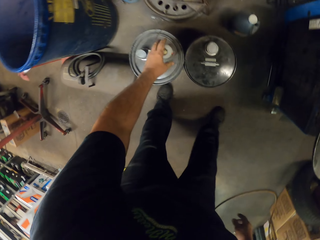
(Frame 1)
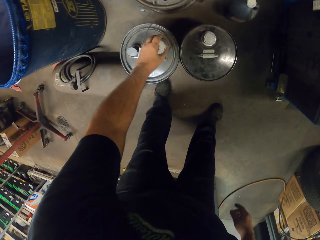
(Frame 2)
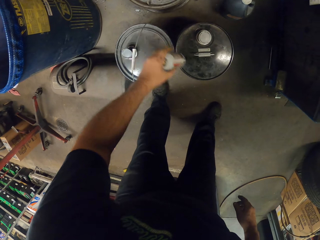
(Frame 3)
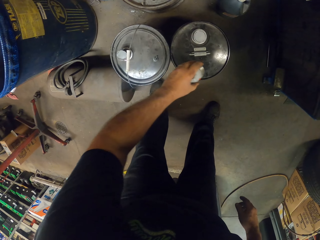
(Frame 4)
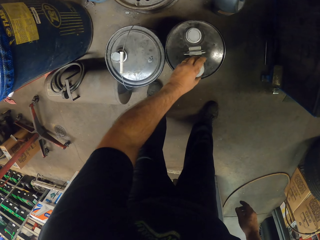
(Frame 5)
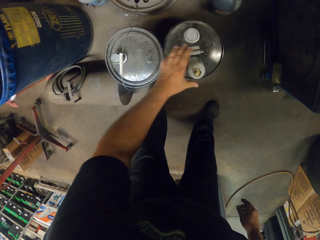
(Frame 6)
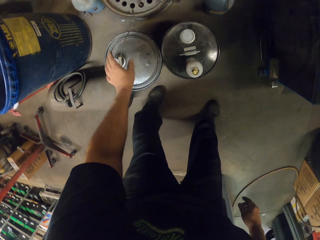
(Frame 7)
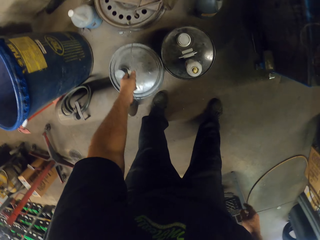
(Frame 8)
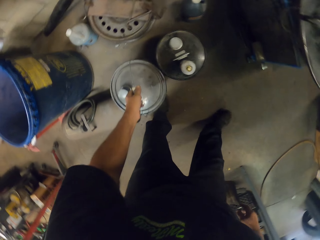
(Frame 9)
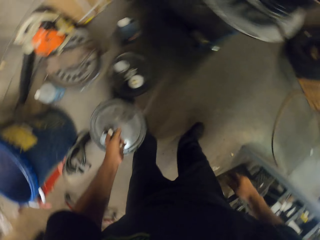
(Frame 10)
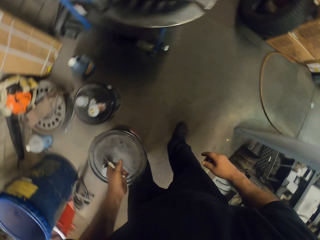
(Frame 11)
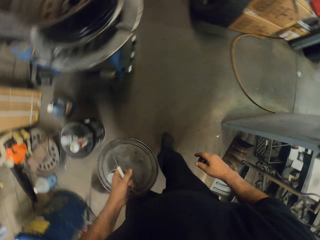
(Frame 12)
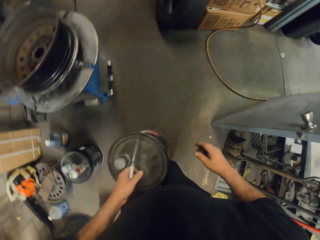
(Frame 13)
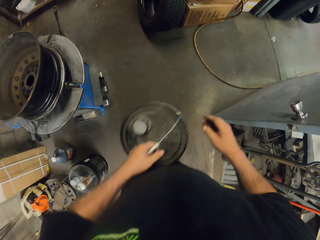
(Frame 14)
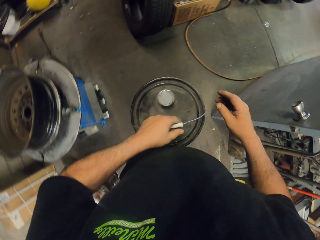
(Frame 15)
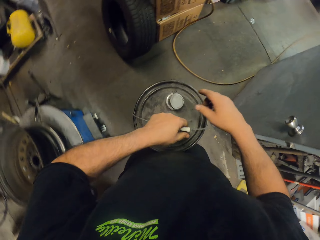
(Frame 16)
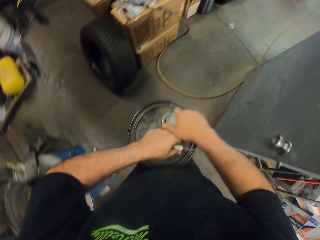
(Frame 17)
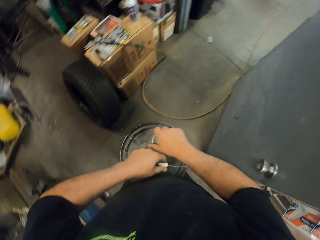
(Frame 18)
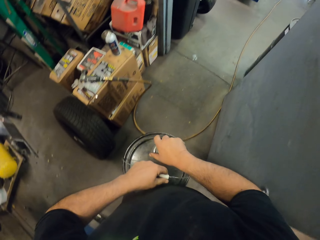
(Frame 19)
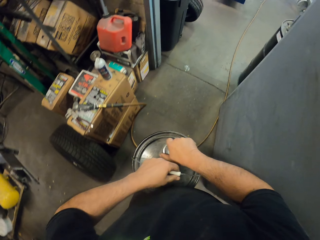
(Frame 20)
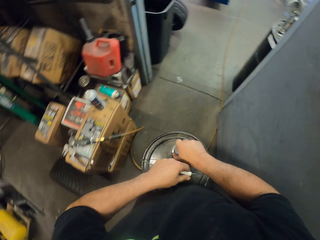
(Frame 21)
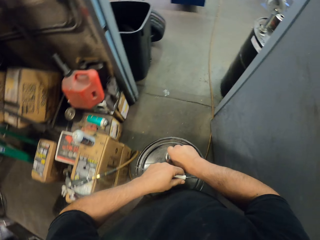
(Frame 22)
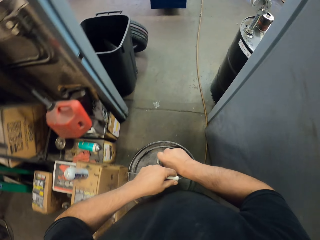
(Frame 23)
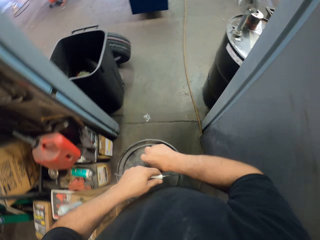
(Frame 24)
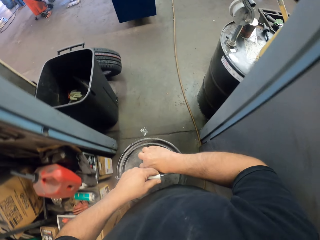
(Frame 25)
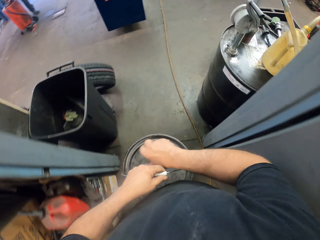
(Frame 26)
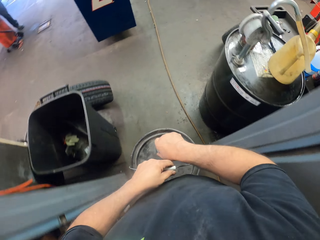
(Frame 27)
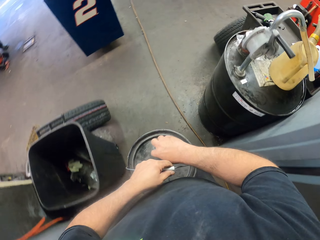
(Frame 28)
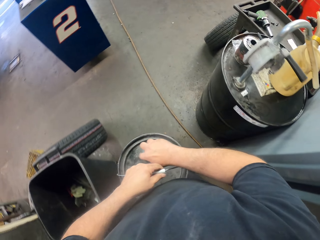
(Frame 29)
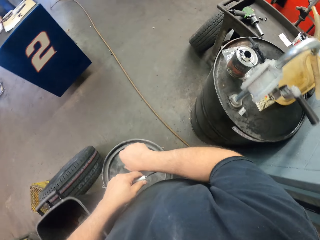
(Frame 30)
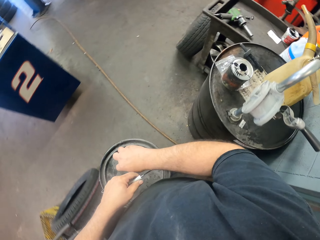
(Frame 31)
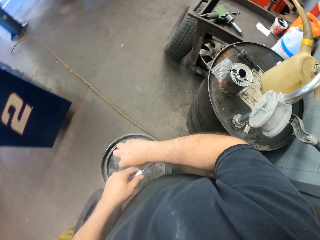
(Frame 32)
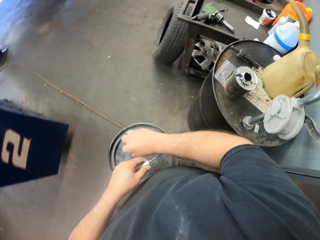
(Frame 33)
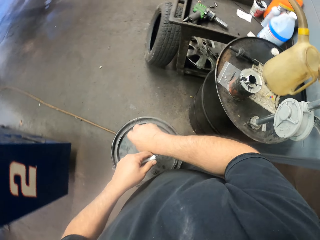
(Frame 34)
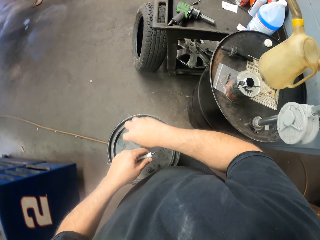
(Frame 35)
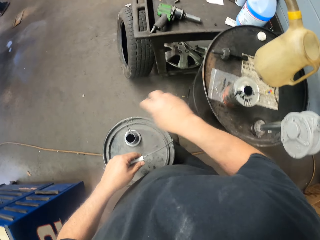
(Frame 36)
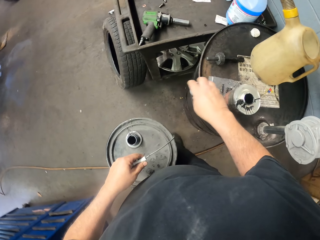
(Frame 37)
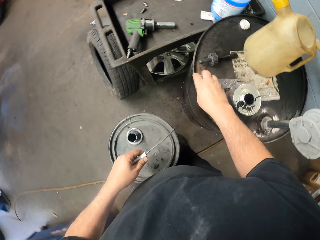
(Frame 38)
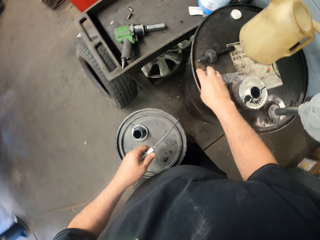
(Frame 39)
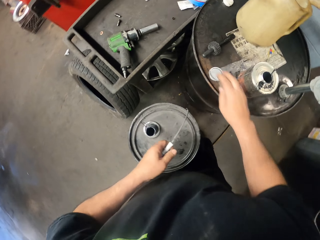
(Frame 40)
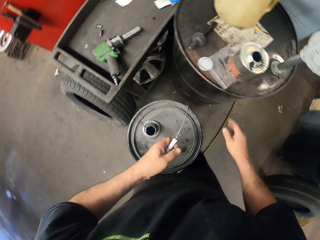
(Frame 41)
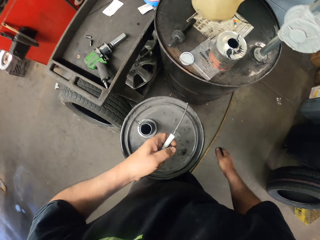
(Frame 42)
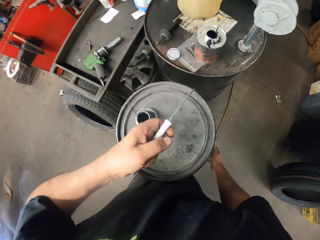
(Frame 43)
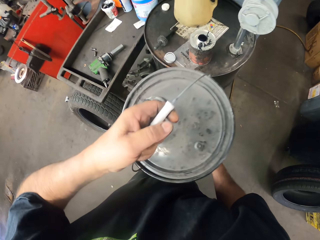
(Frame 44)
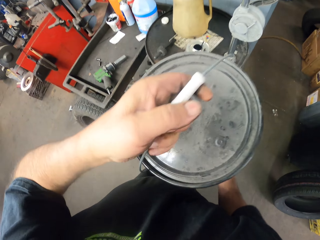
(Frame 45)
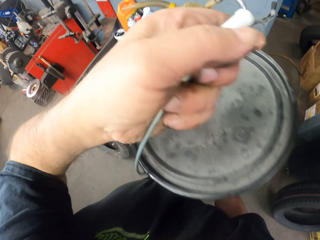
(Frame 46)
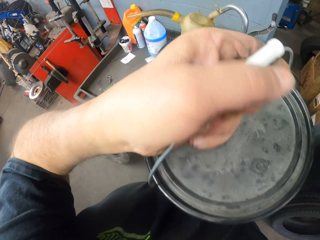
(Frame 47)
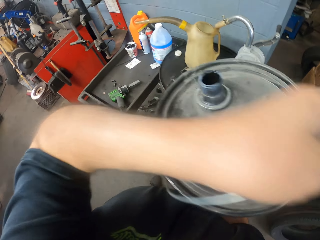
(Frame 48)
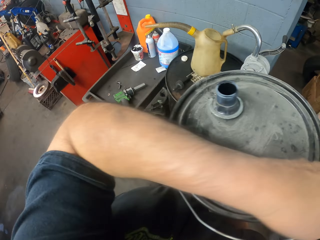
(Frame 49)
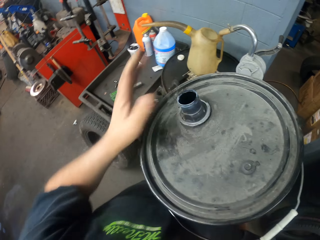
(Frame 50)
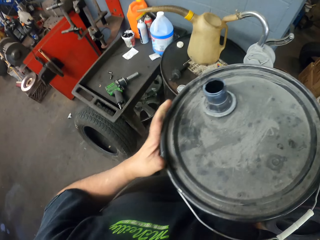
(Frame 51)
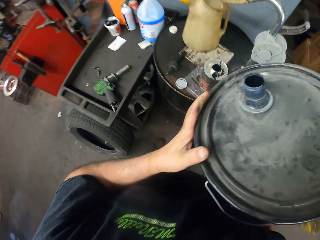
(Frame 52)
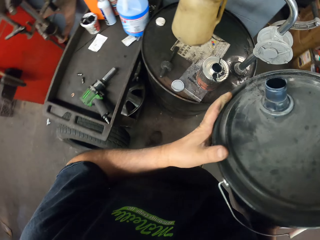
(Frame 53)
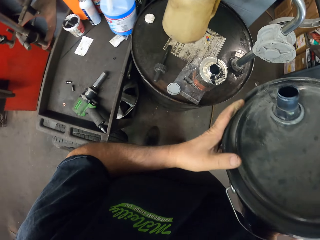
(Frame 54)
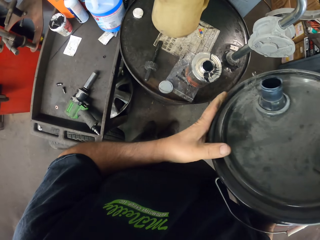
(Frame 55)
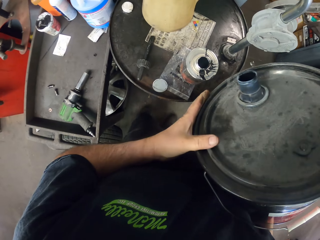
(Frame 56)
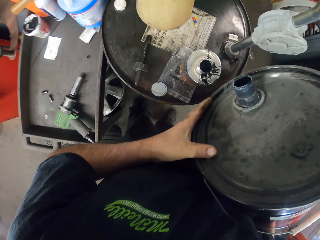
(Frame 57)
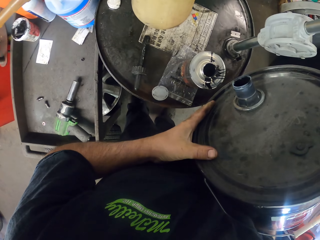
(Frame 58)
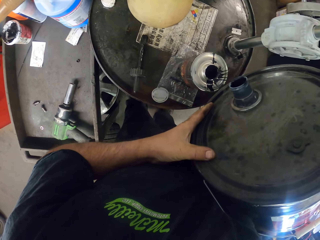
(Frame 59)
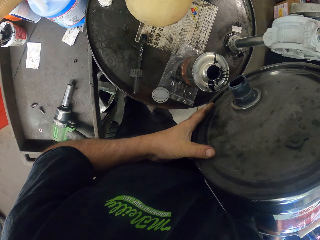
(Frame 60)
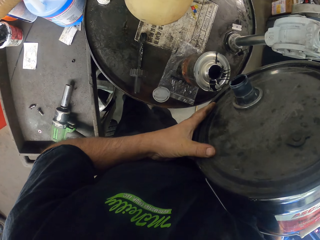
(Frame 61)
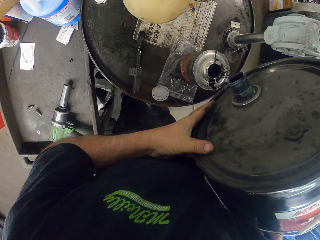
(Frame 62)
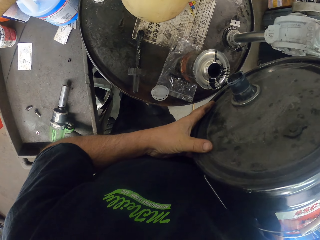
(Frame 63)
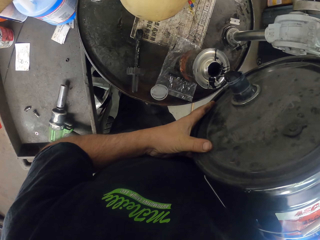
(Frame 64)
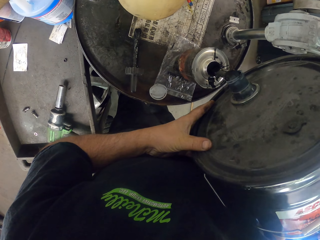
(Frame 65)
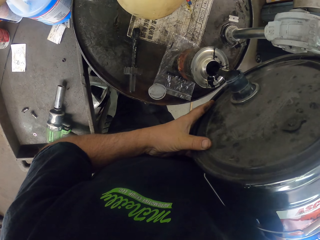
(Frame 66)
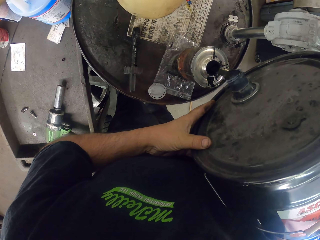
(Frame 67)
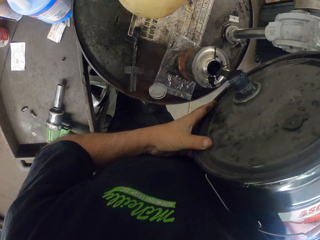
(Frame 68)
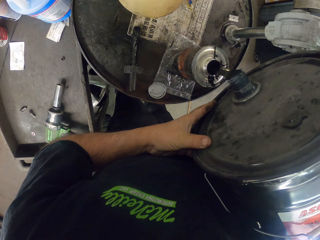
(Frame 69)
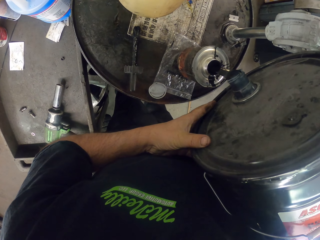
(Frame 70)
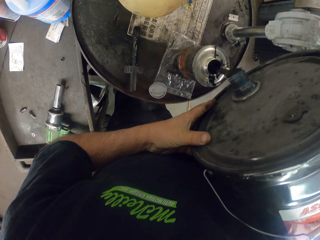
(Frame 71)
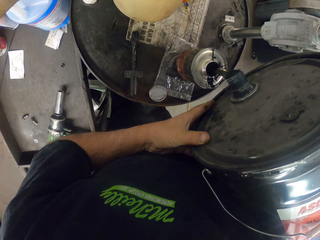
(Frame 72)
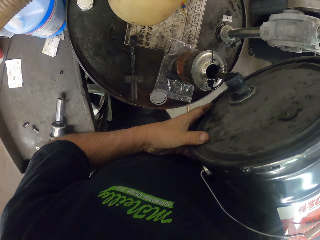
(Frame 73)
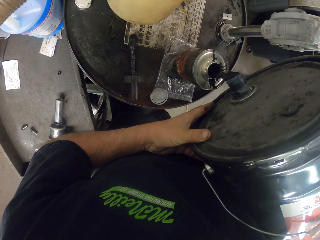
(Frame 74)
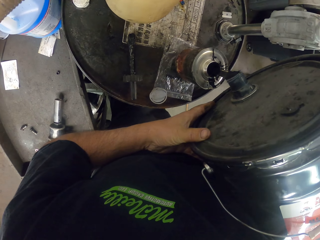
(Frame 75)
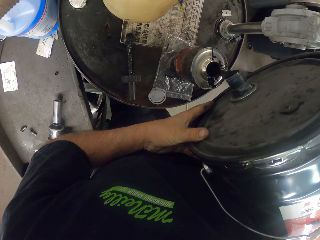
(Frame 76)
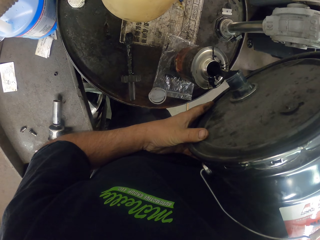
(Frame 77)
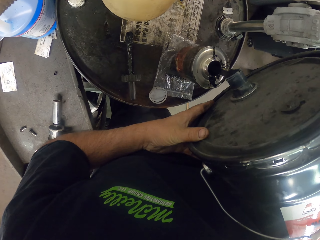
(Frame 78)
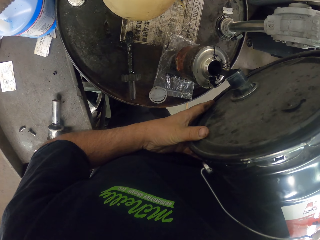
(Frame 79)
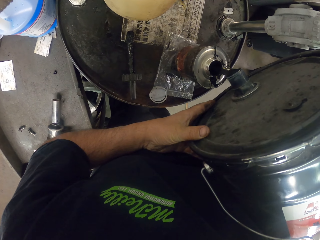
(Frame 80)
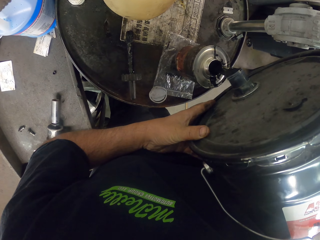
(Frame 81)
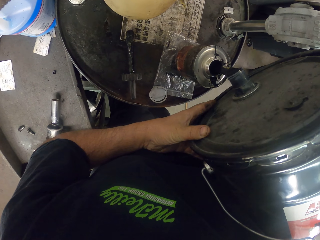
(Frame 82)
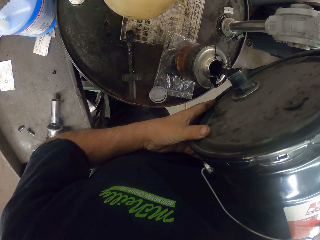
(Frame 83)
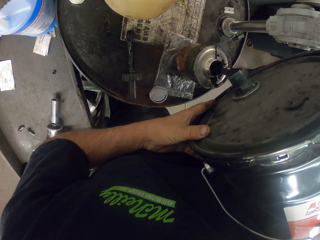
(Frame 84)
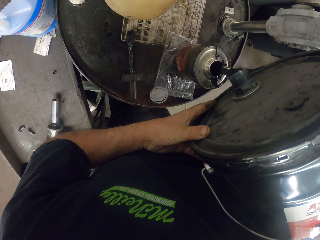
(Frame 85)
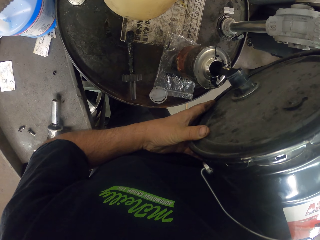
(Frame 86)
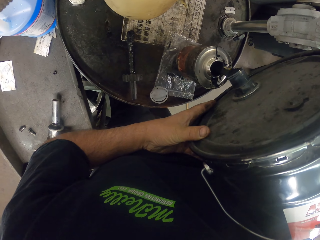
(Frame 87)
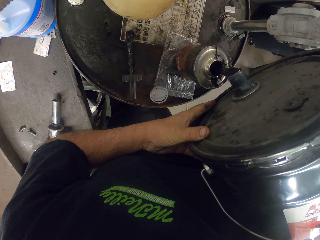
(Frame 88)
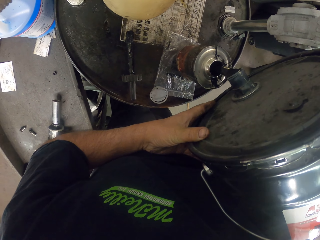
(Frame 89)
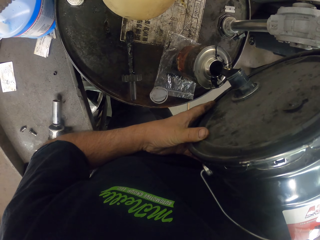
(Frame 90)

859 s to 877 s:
The camera wearer picks up the bottle of used oil on the bucket. They put the bottle of oil on the bucket. They pick up the bucket. They walk in the garage. They open the bucket. They put a lid on the drum. They lift the bucket. They add the used oil into the bottle.

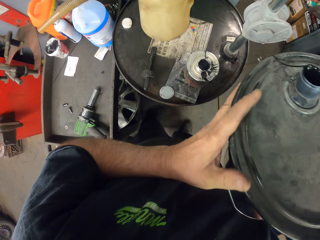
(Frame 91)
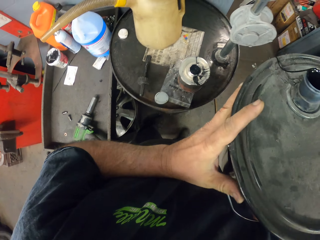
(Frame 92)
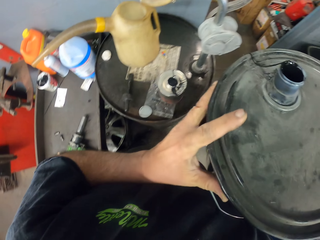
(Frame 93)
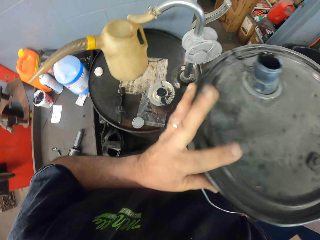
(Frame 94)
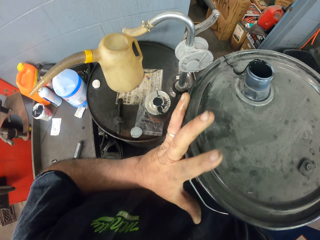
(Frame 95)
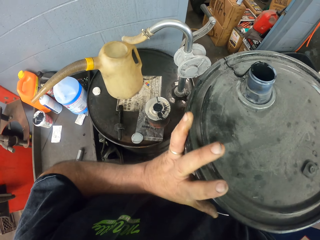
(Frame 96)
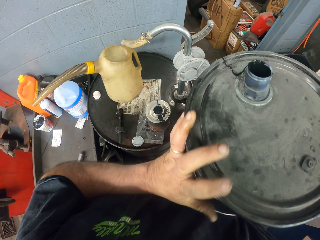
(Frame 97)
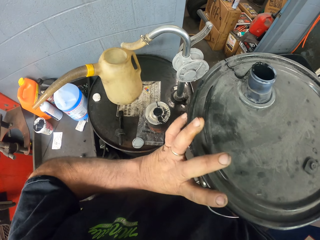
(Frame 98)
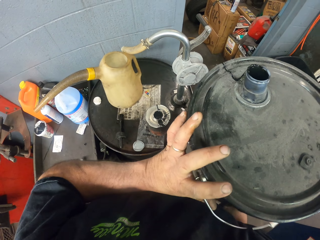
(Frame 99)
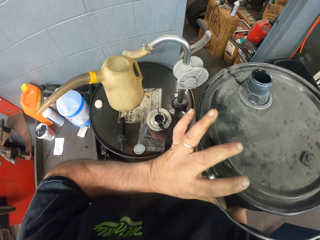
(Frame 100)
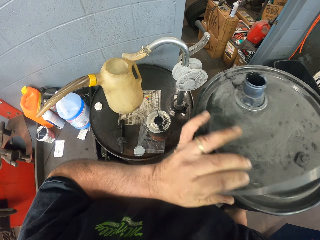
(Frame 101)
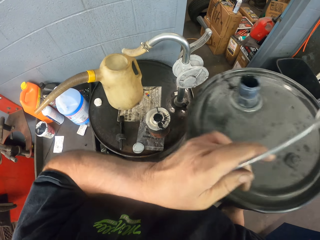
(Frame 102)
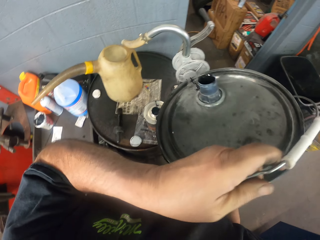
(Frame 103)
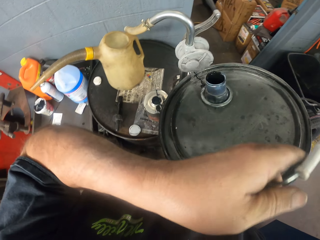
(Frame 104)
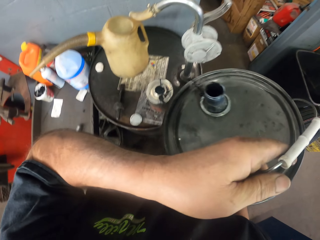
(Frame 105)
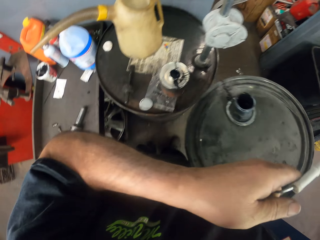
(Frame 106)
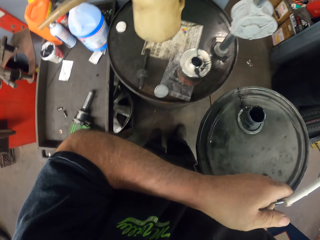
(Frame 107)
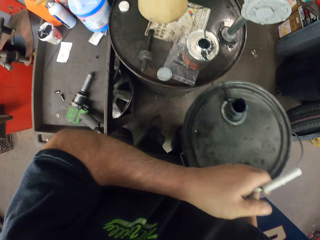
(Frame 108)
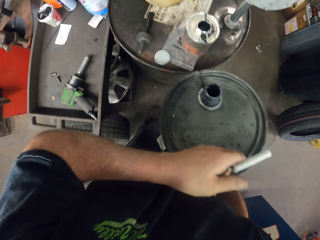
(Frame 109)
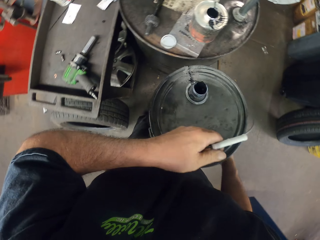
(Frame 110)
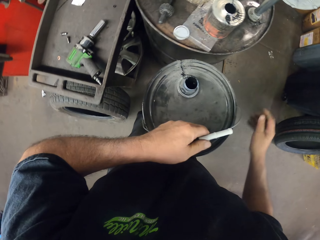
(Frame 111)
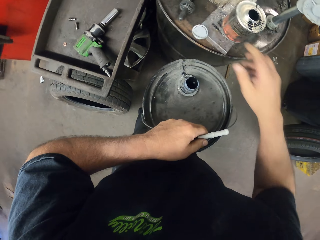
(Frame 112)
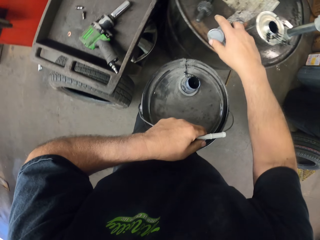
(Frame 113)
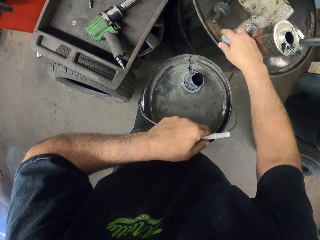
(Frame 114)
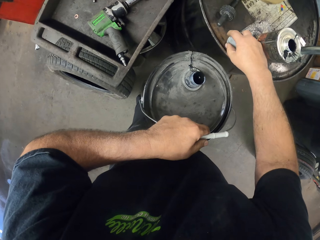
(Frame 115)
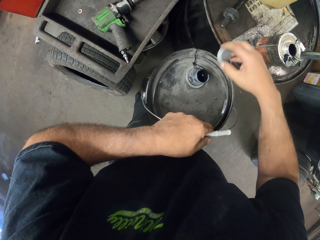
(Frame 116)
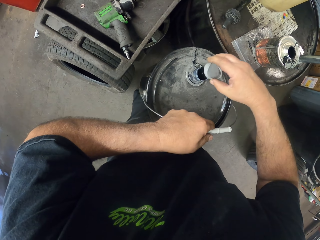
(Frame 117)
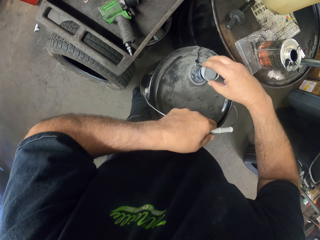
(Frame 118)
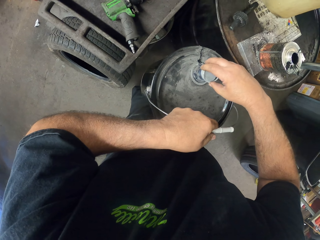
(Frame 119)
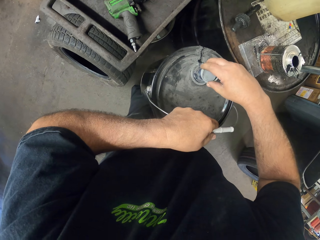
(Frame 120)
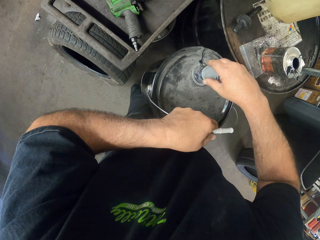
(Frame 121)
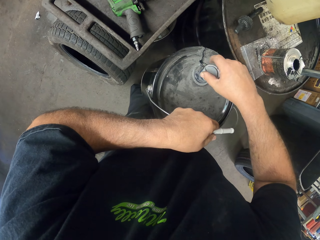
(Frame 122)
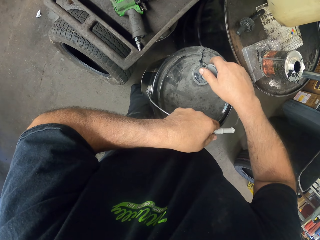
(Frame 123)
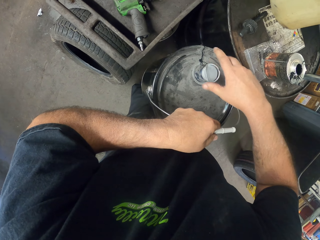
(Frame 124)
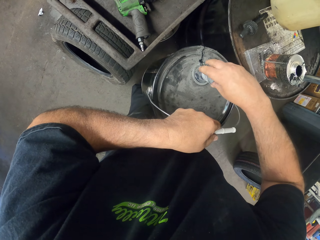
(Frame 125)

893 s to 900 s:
The camera wearer puts the bucket on the floor. They pick up the lid on the drum and close the drum.
